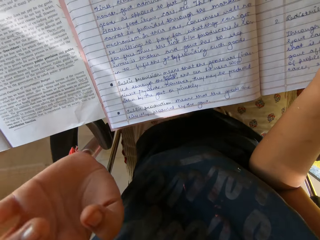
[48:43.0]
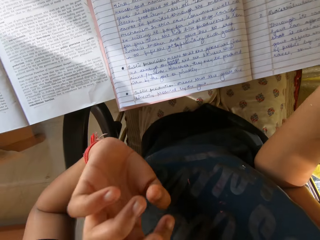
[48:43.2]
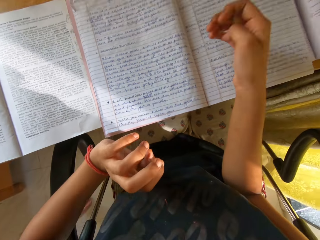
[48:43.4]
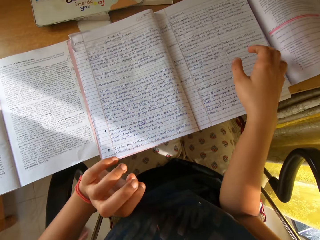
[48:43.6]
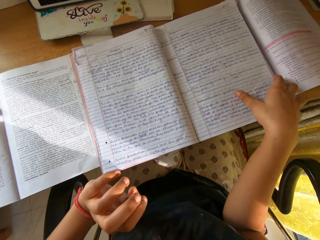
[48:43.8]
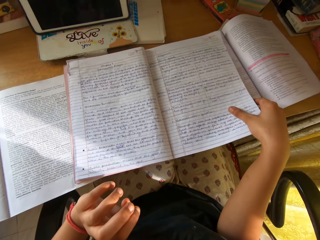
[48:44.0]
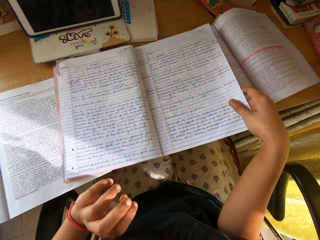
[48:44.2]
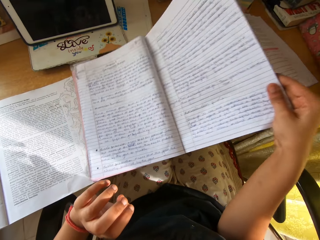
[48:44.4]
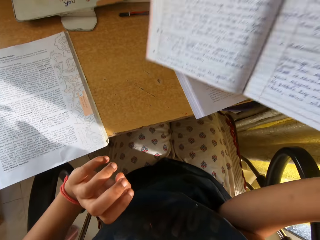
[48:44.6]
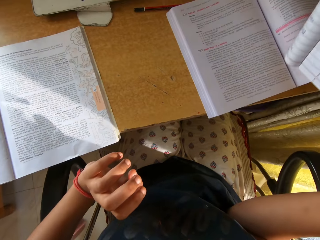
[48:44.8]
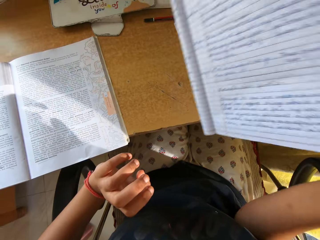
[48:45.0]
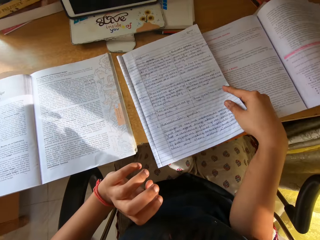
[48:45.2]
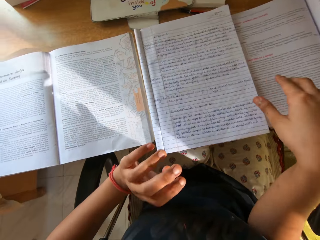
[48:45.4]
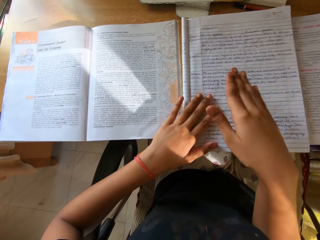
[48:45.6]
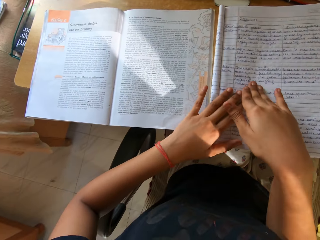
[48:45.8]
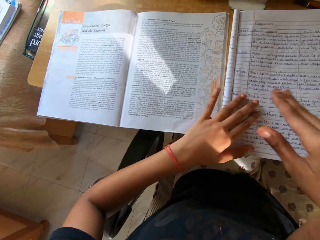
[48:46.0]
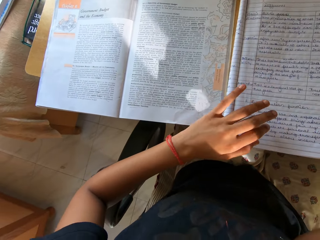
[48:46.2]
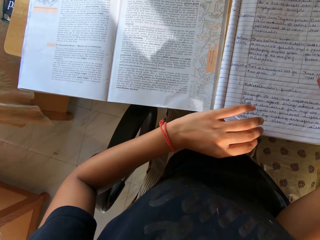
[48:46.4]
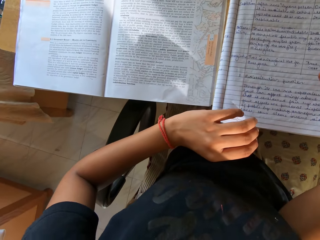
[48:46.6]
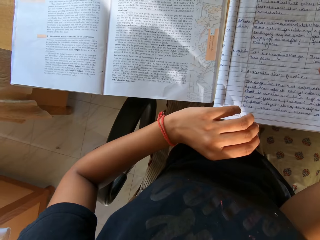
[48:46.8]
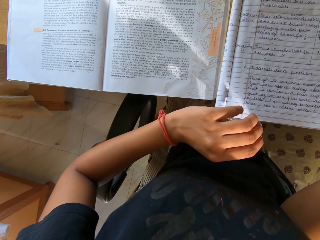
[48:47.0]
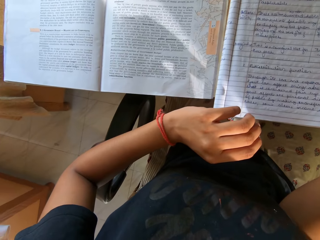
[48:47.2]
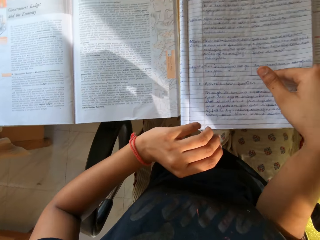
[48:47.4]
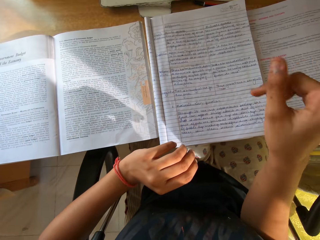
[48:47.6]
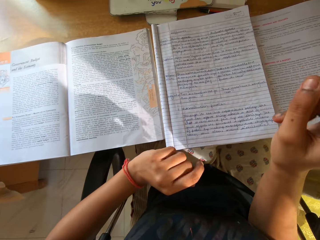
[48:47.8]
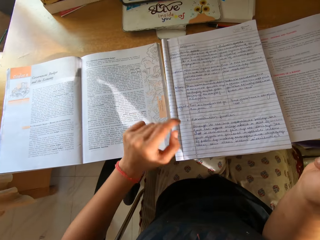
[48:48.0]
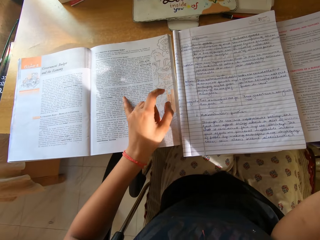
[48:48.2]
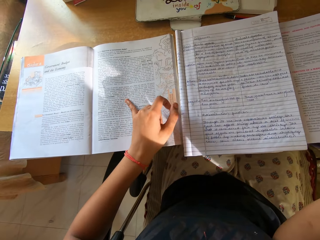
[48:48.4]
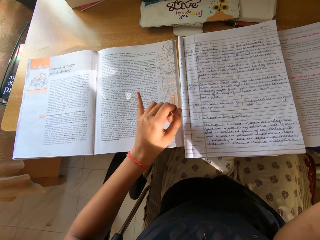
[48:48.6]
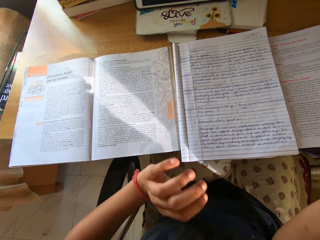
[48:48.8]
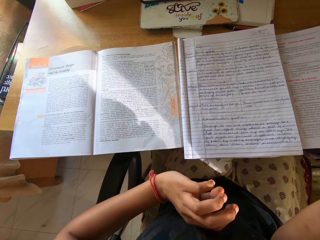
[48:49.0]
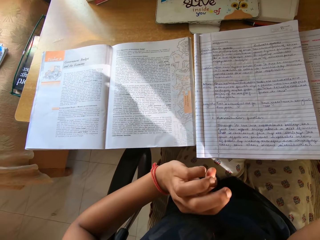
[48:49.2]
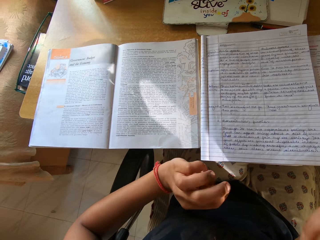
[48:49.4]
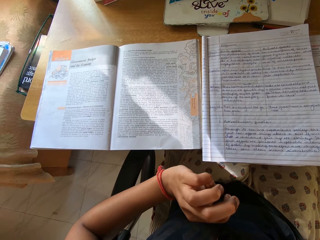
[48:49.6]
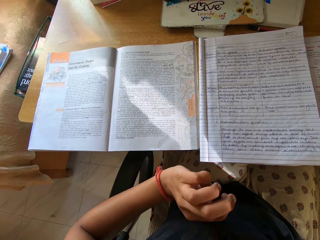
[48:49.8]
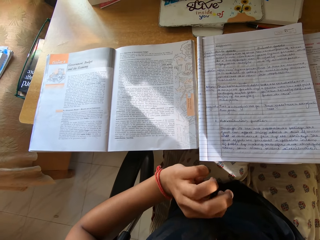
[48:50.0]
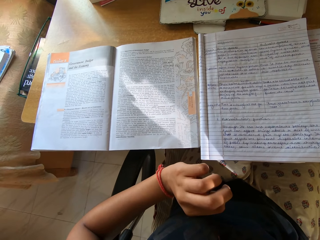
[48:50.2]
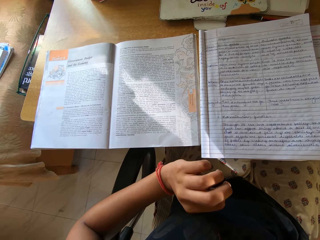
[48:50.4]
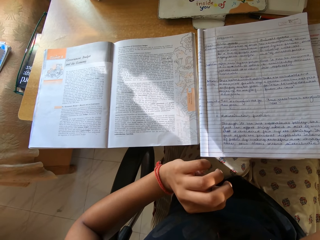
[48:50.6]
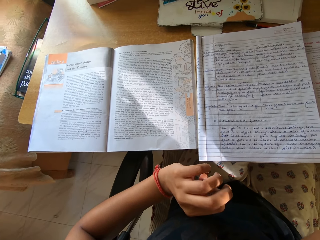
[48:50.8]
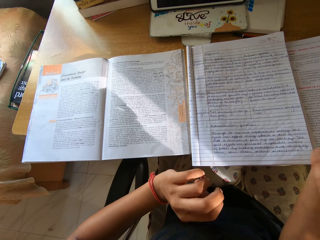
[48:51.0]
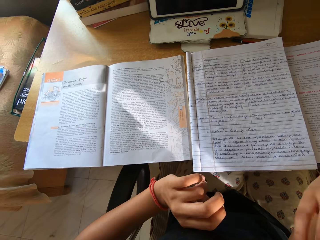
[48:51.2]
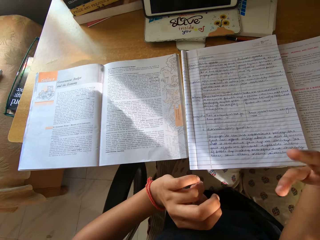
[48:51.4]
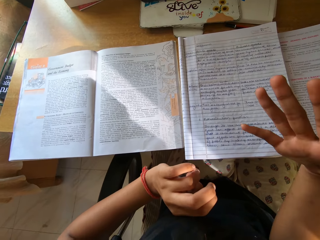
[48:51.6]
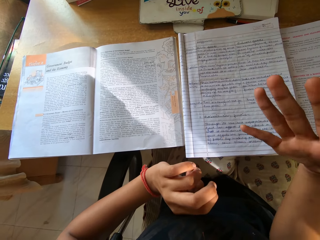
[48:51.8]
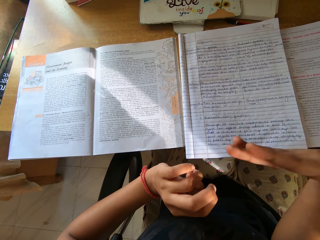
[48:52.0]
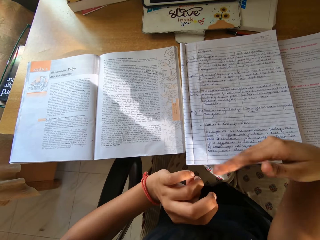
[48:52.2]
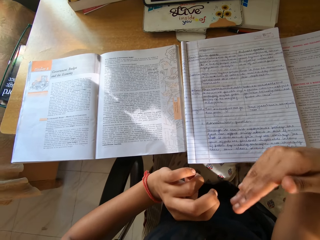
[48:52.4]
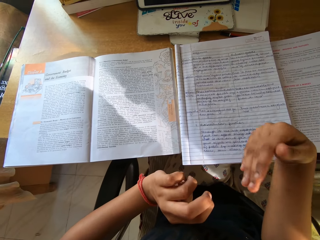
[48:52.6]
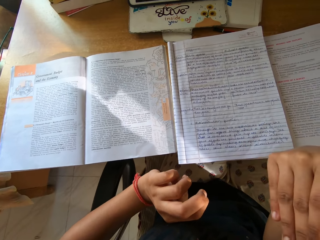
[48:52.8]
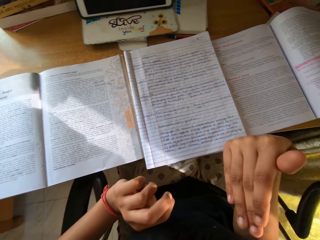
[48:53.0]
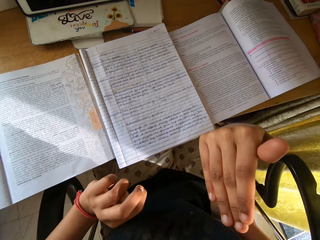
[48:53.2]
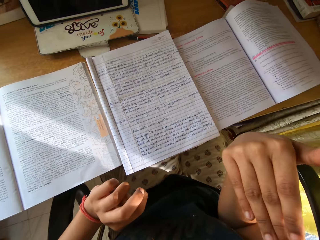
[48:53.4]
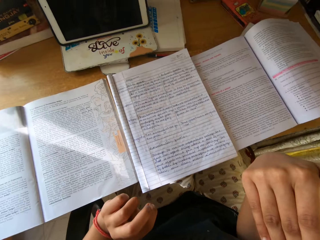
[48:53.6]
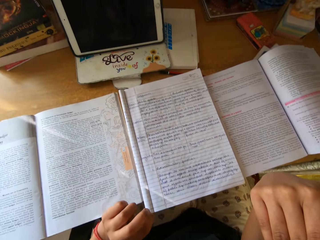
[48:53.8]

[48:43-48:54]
The camera wearer lifts the exercise book. They fold the exercise book and drop the exercise book on the table. They read the exercise book. They make a gesture.

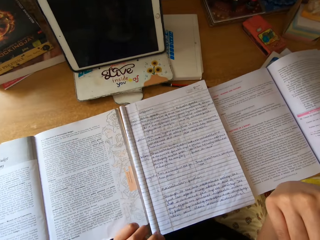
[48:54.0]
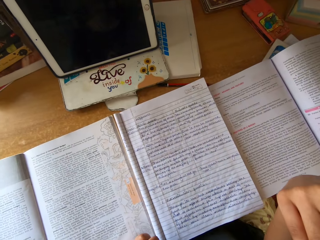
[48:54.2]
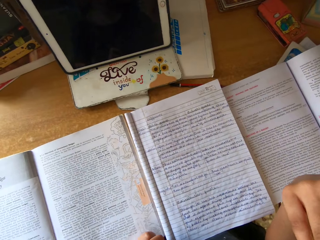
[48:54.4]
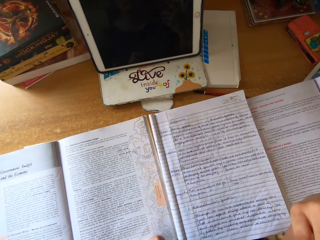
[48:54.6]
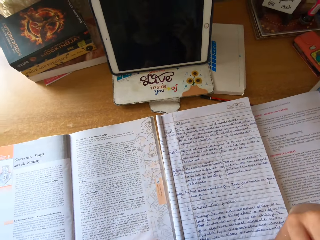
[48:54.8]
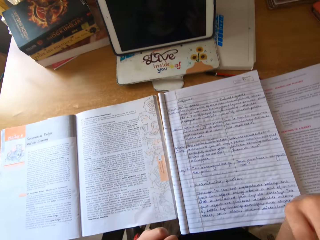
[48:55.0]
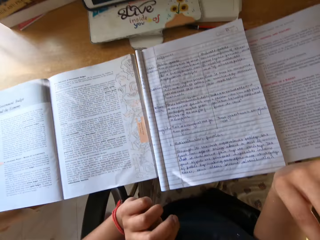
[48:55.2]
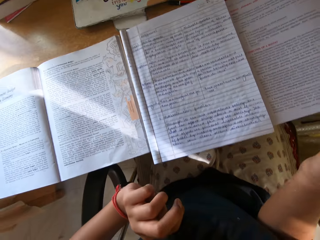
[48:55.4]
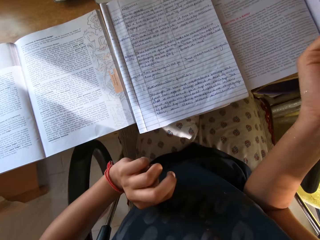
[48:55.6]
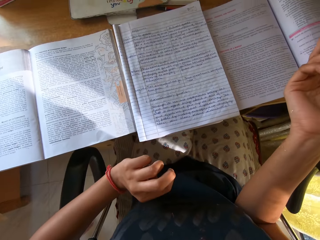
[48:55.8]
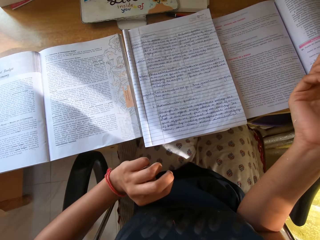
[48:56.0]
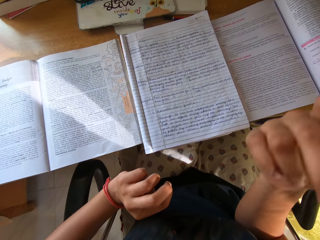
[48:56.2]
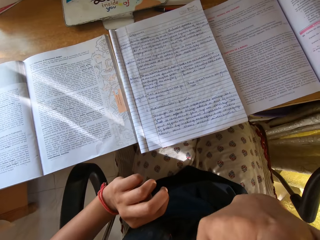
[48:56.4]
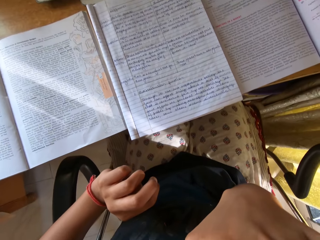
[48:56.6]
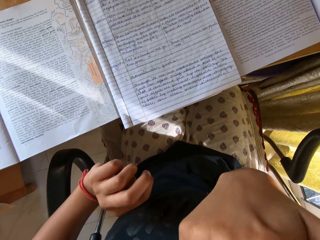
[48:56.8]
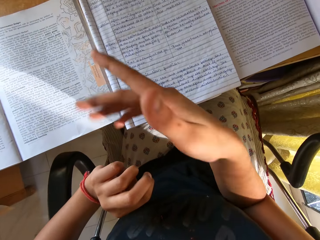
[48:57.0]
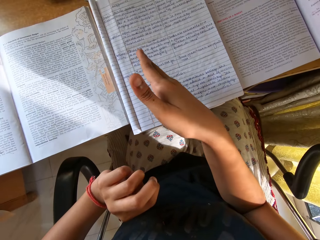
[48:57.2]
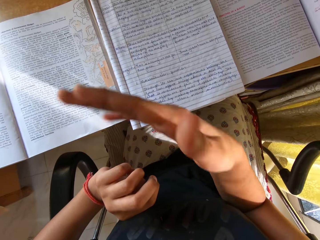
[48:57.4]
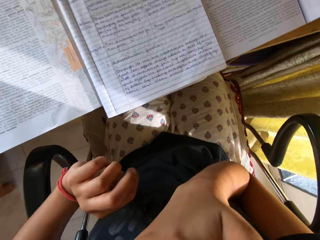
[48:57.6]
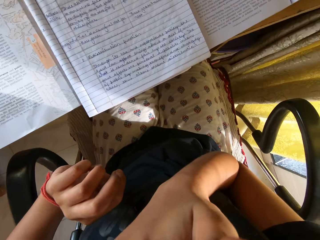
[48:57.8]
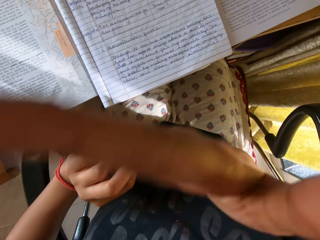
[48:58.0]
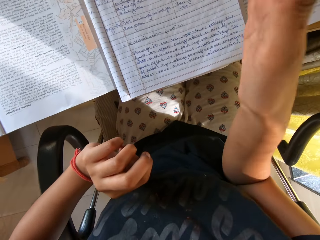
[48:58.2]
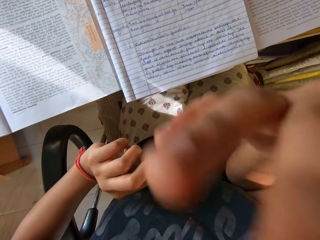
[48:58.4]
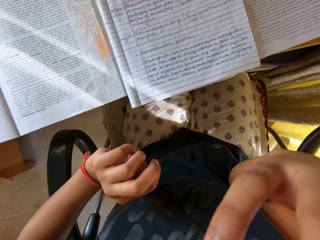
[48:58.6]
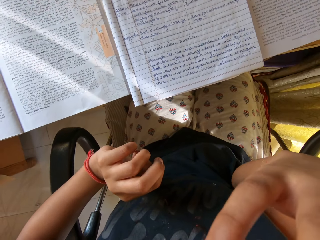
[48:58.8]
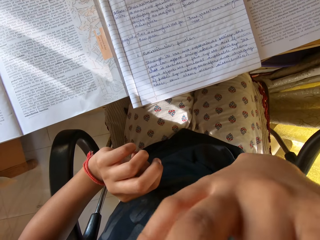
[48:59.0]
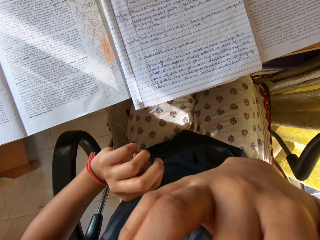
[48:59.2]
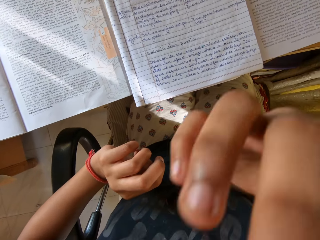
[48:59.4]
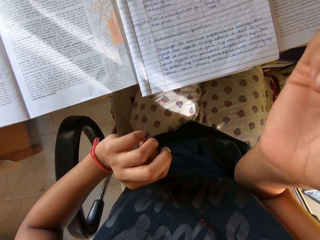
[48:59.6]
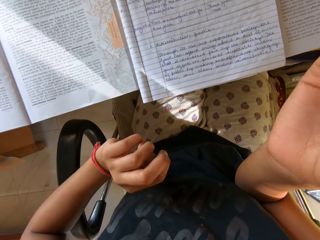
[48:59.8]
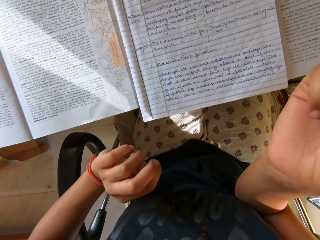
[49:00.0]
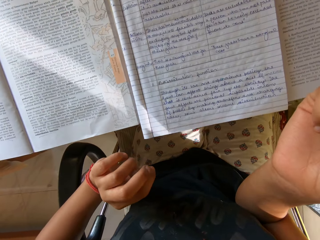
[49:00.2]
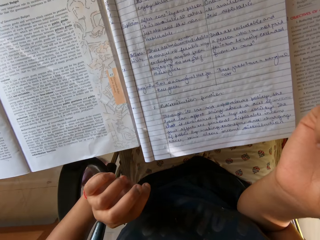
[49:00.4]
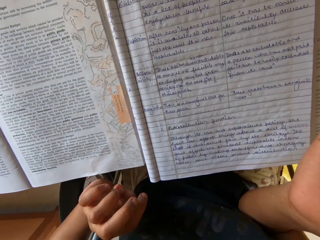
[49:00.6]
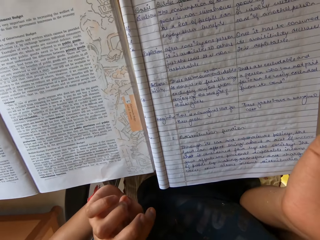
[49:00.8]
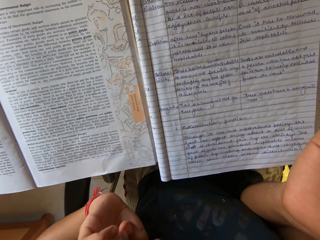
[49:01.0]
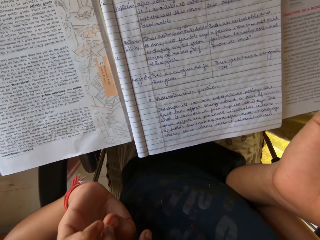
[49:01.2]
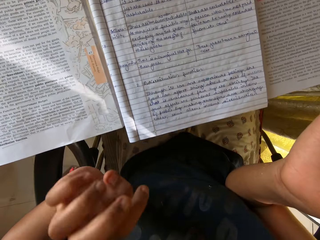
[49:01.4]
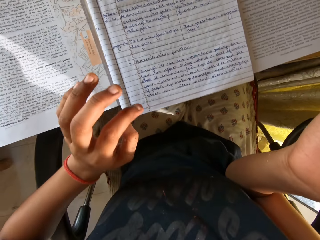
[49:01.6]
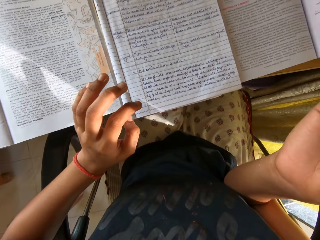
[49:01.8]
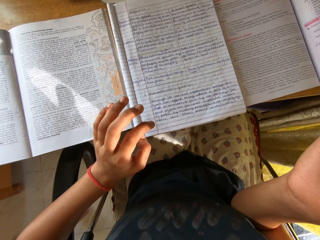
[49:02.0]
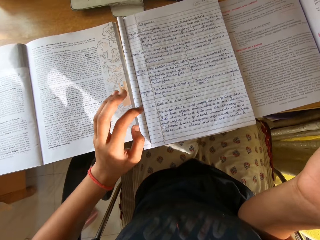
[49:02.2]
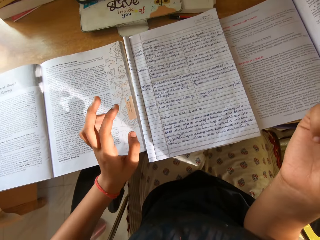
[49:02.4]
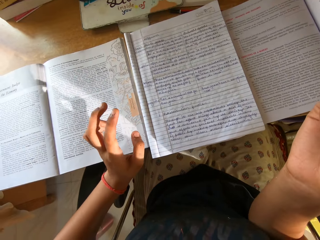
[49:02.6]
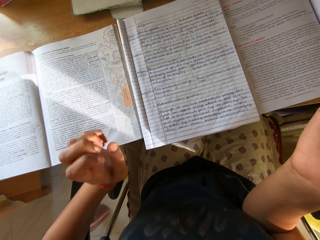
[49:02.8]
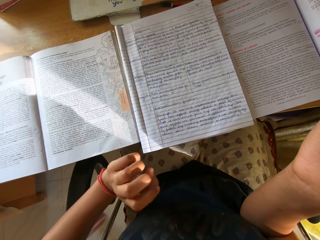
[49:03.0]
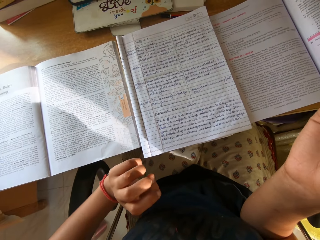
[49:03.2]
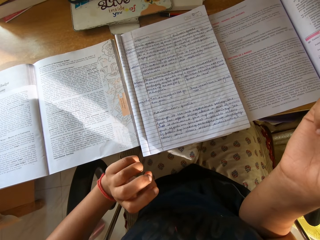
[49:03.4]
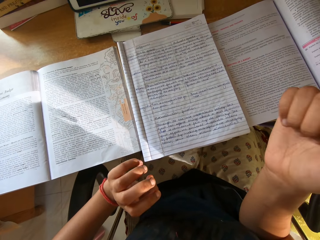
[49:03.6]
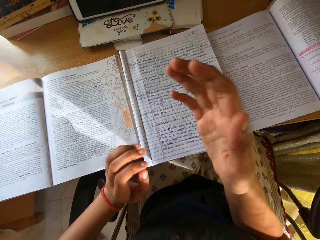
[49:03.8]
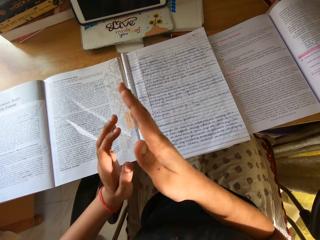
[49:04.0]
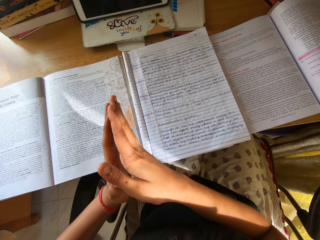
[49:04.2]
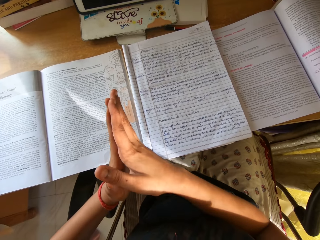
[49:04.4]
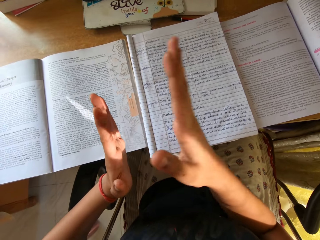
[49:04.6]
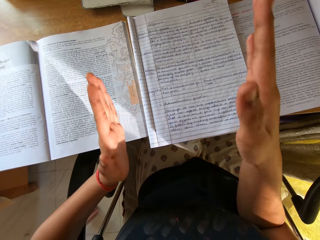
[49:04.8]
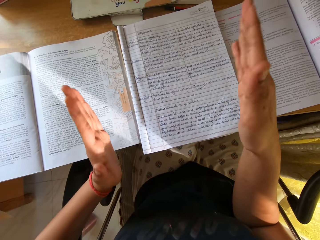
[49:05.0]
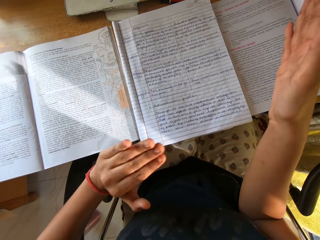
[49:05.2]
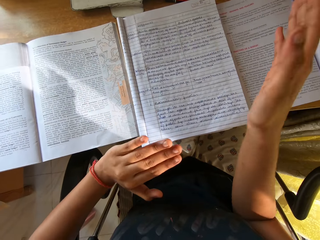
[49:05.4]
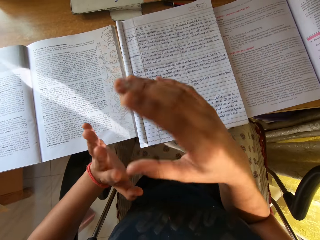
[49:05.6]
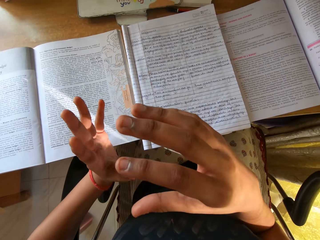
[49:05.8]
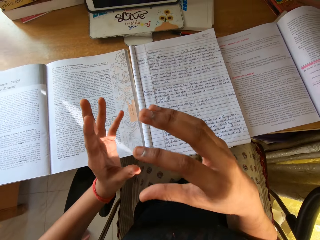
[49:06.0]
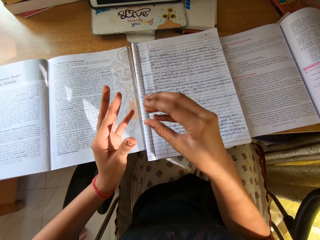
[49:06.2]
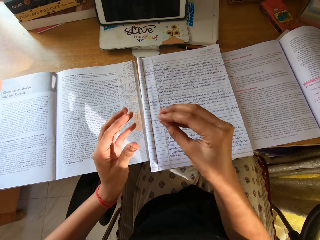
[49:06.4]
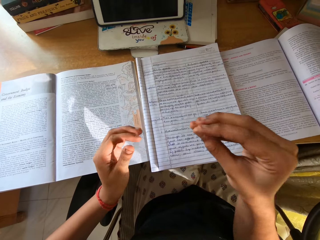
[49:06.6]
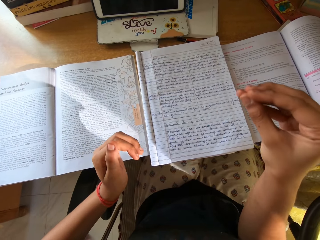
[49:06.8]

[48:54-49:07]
The camera wearer holds their face. They read the exercise book. They use gestures.
